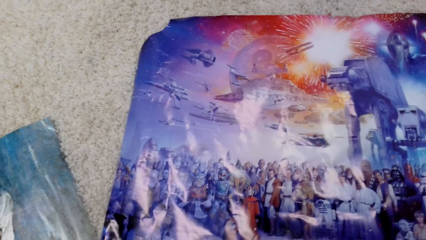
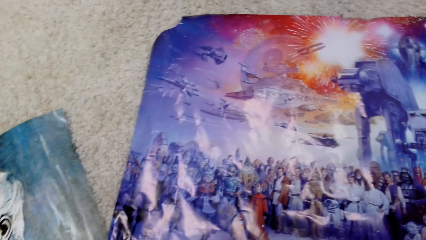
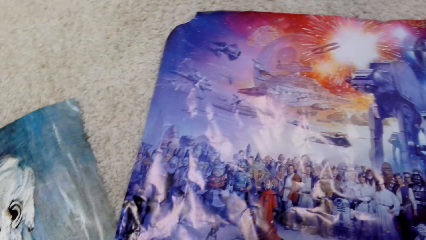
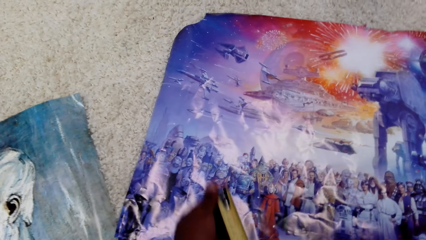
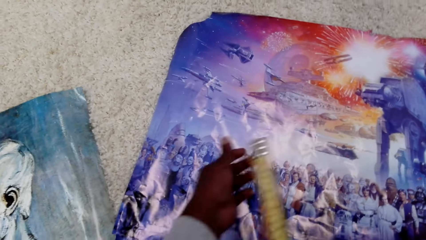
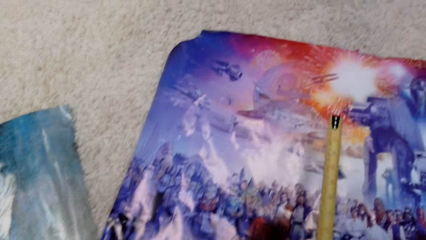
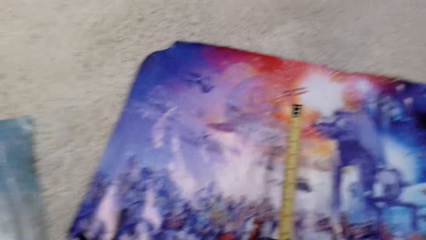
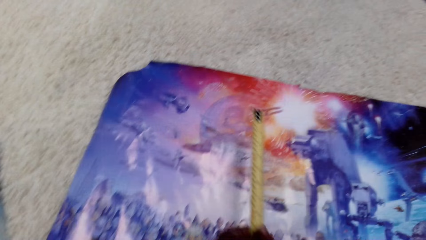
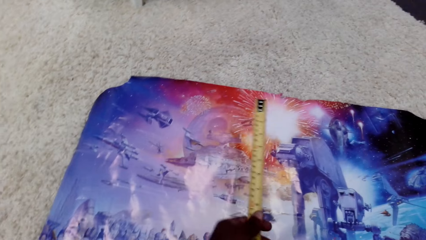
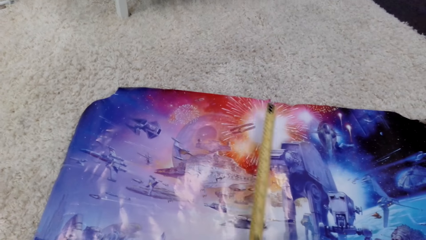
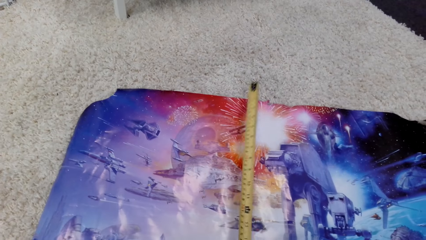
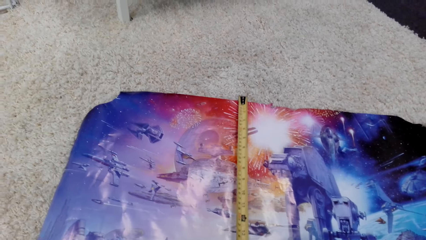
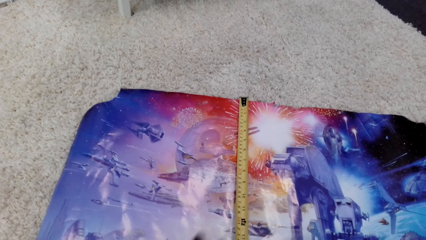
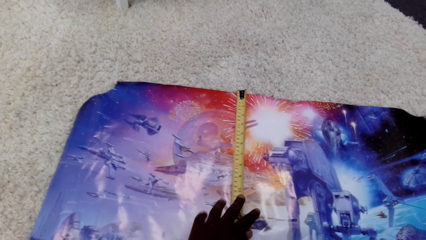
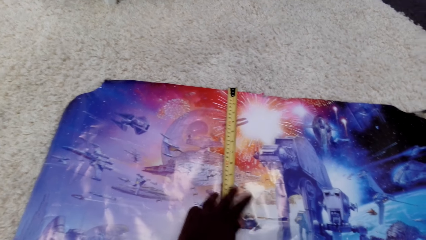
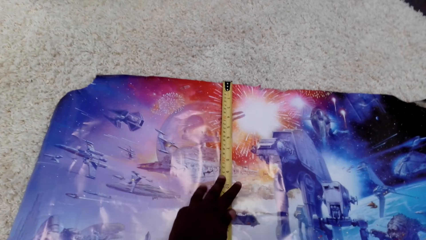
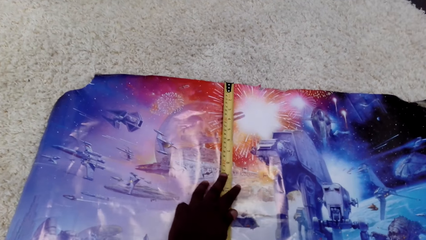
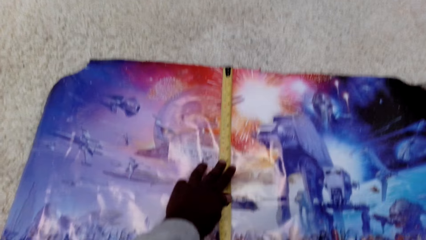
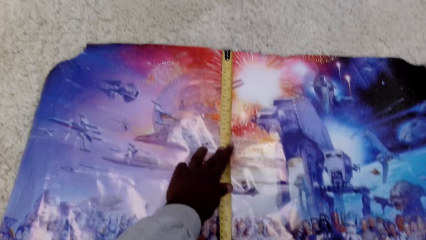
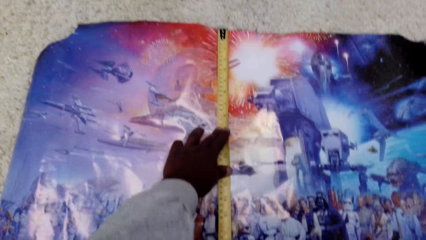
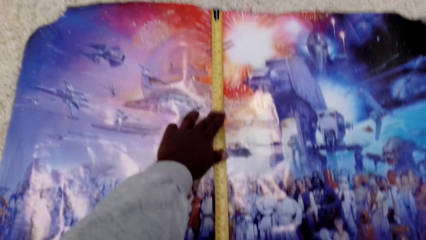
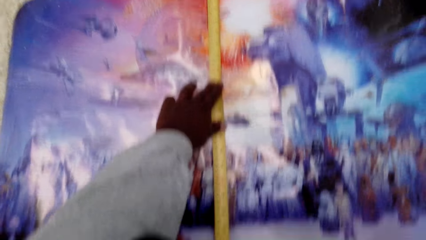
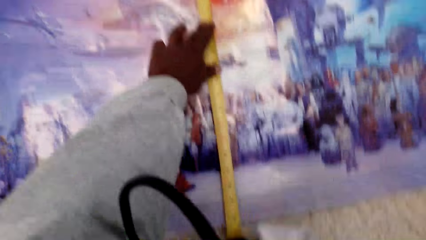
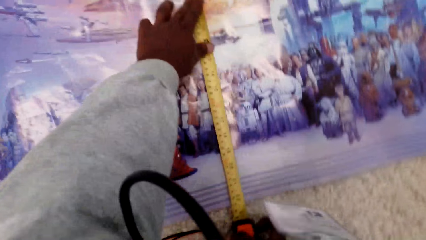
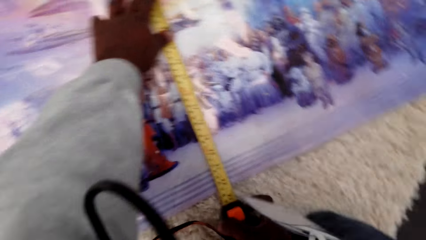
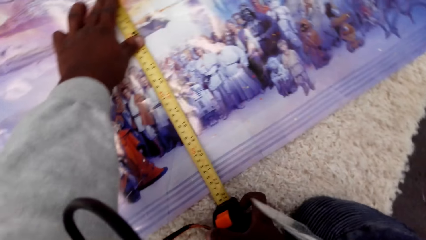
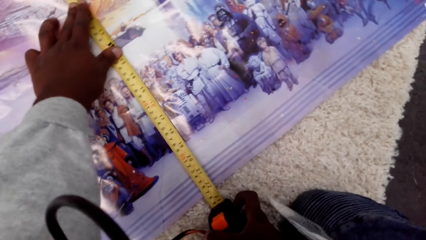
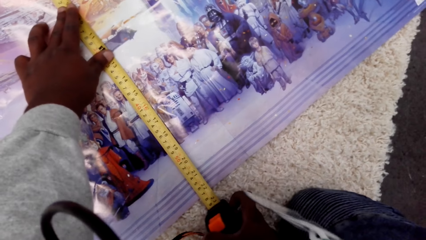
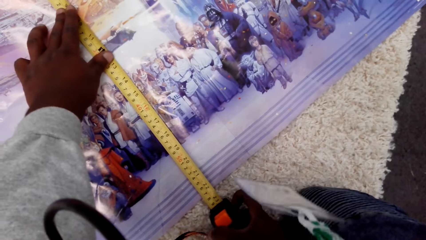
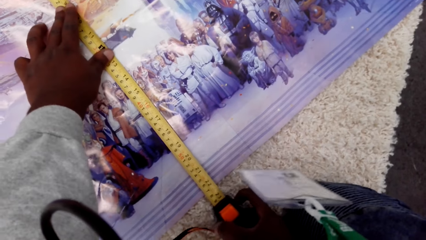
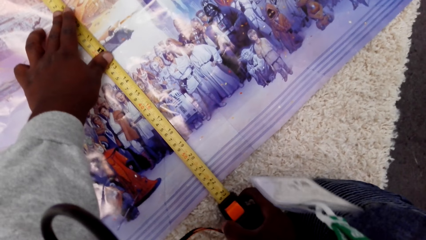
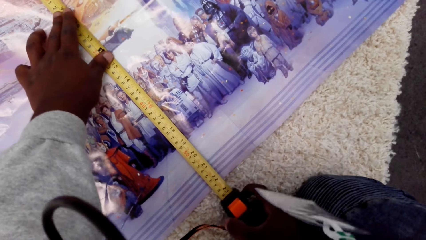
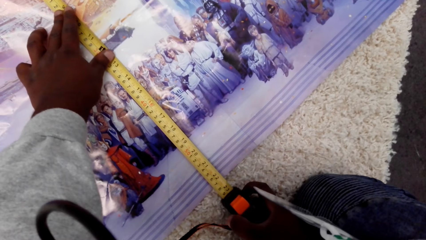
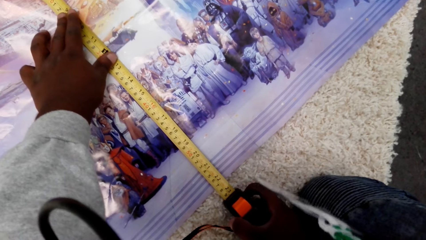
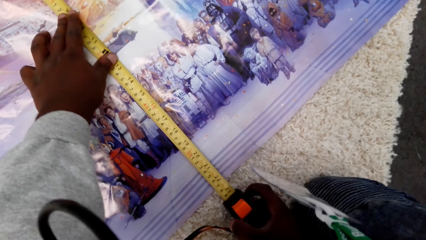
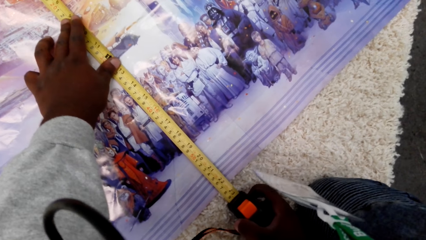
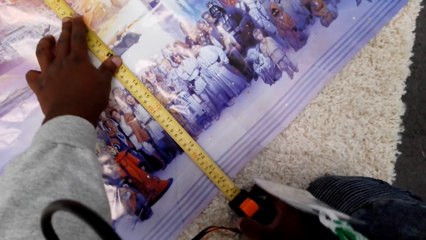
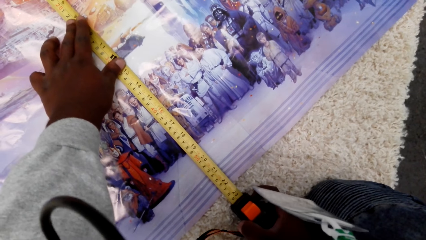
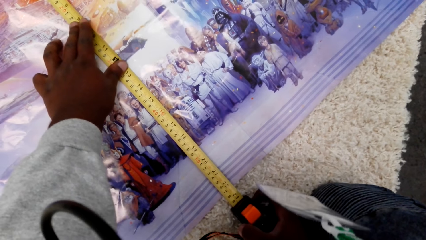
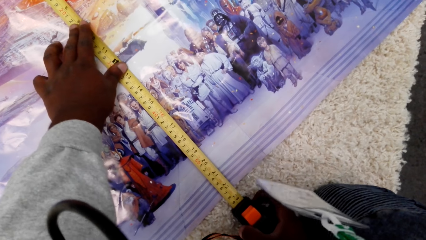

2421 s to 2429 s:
The camera wearer measures the pictures with a tape measure.

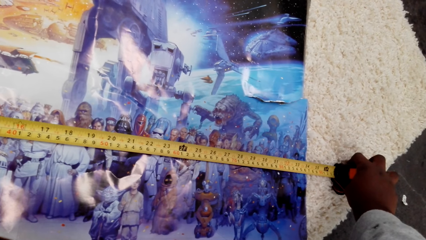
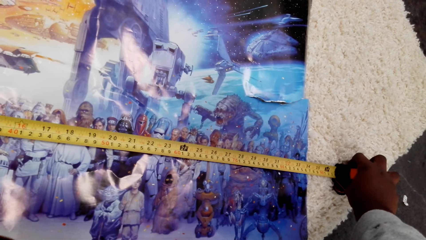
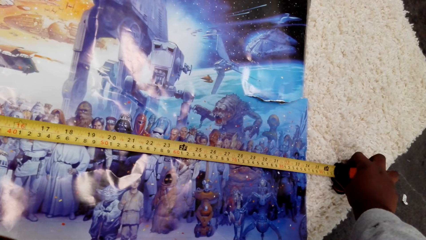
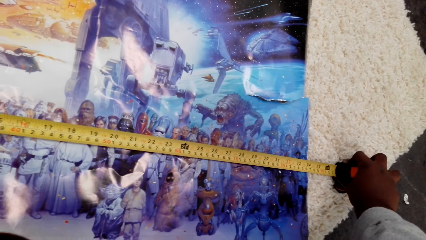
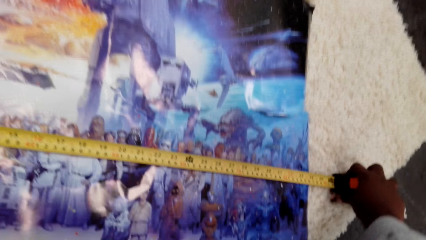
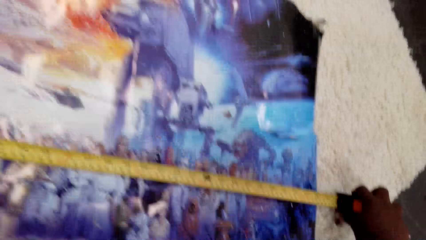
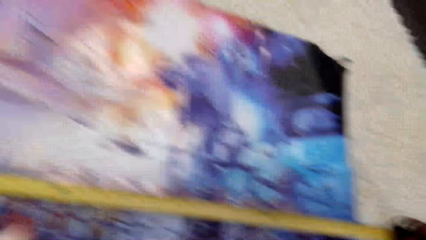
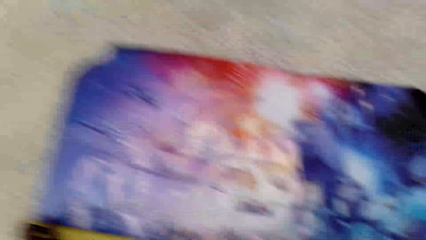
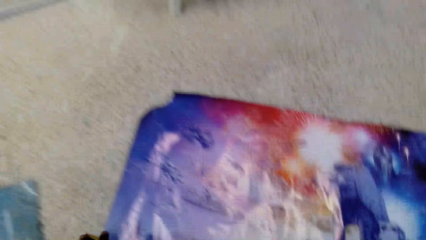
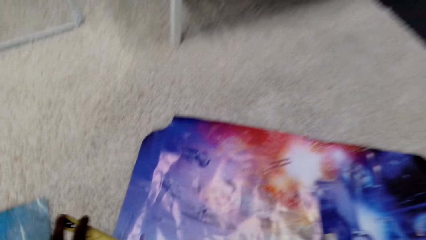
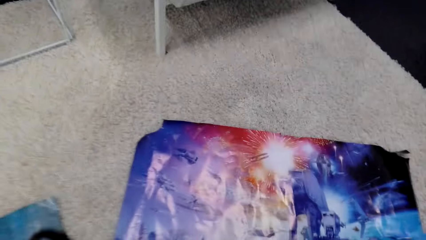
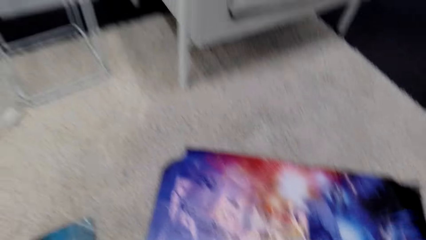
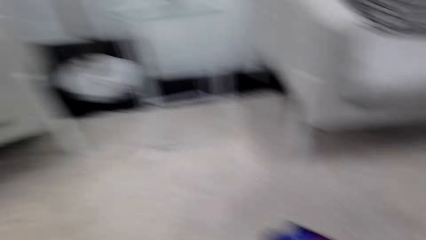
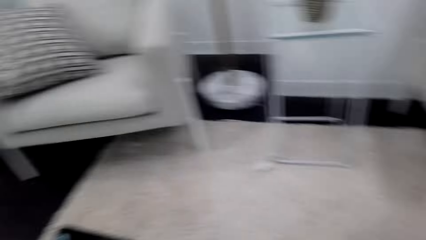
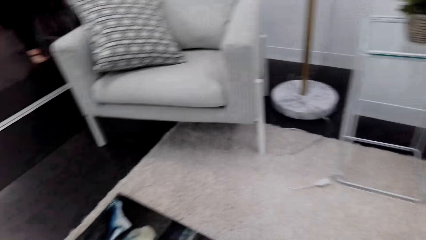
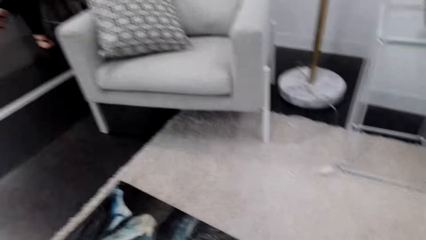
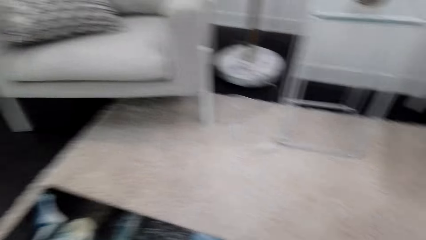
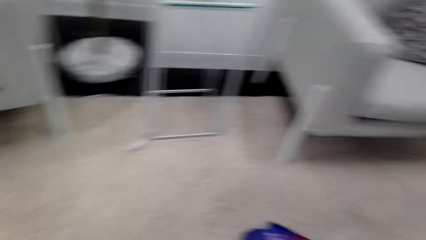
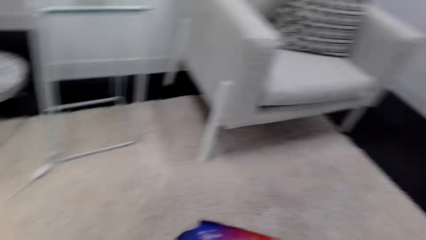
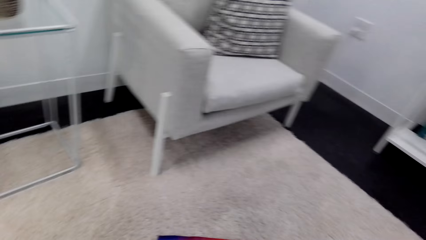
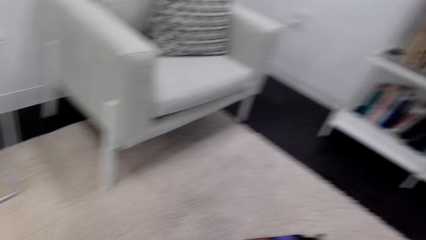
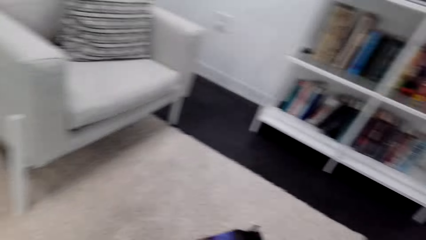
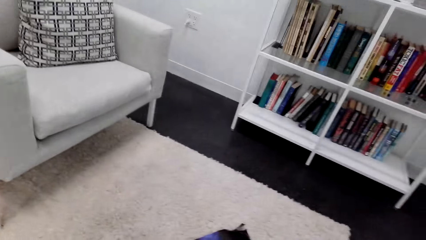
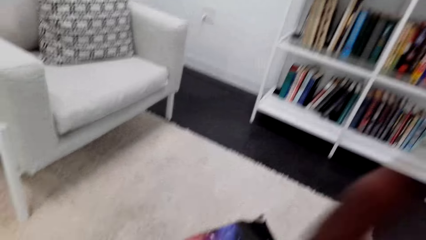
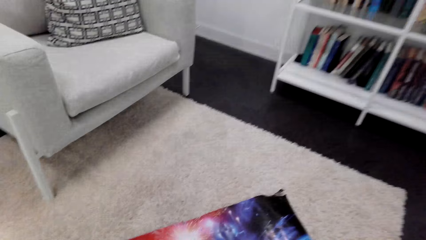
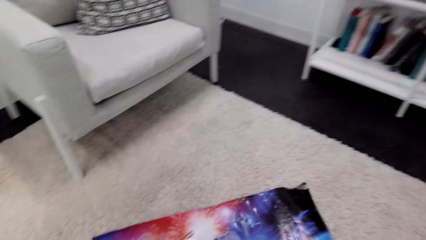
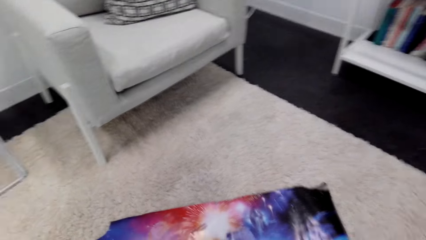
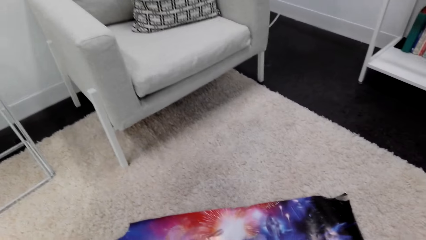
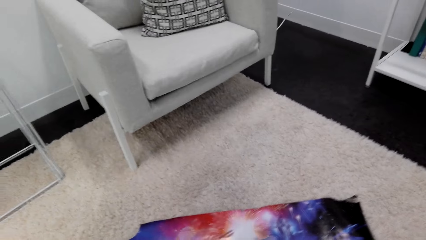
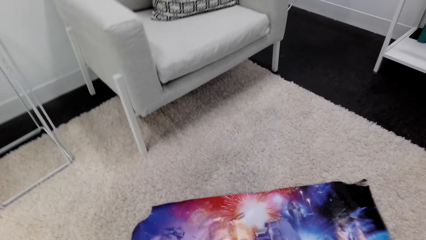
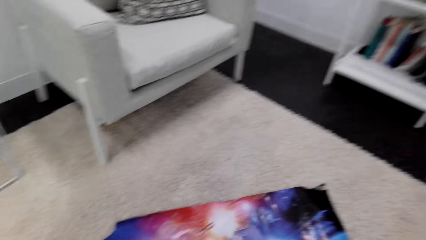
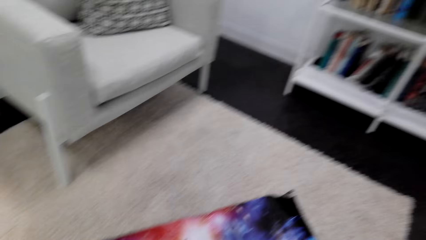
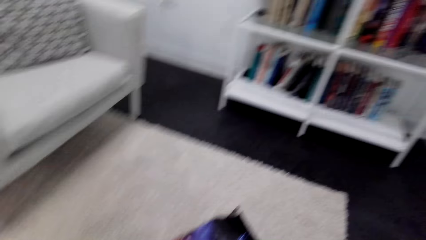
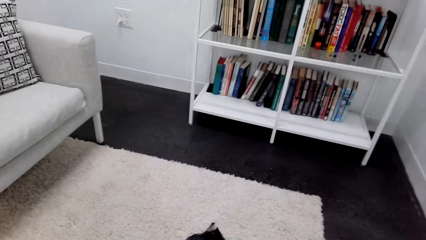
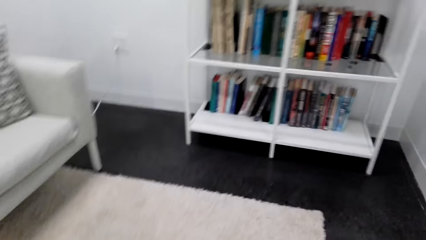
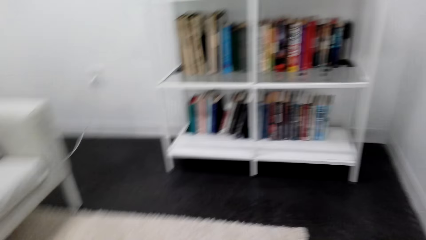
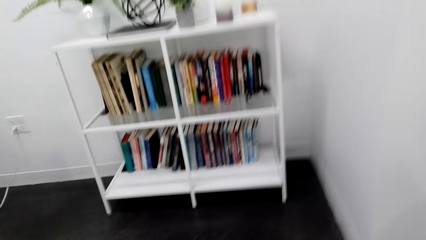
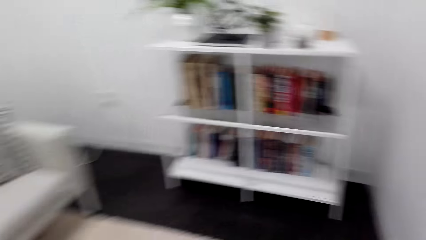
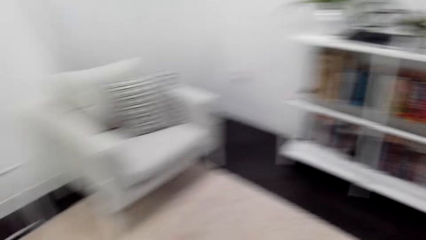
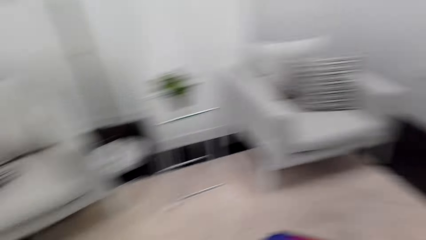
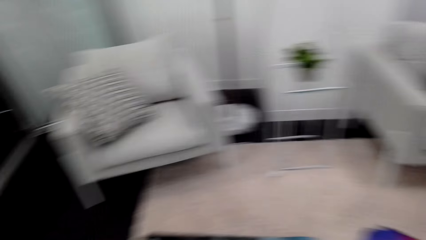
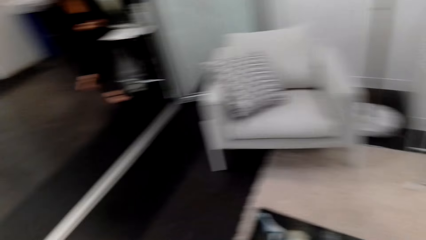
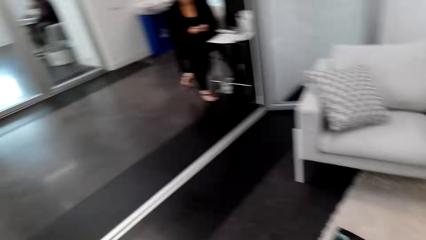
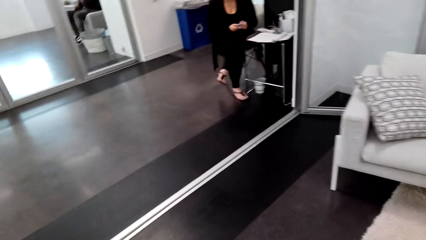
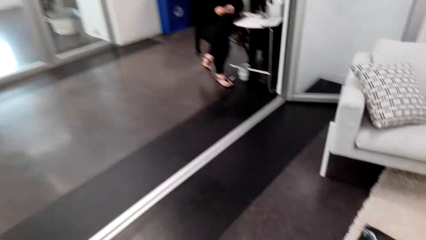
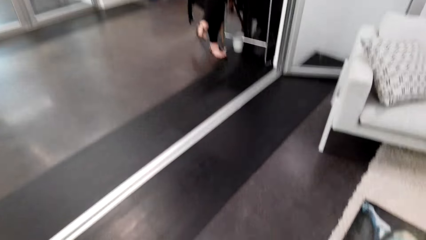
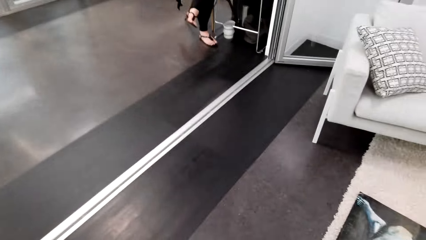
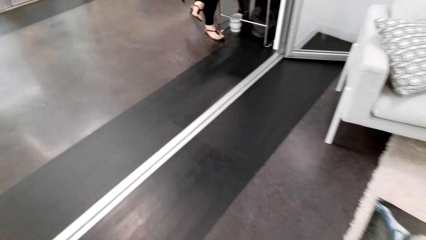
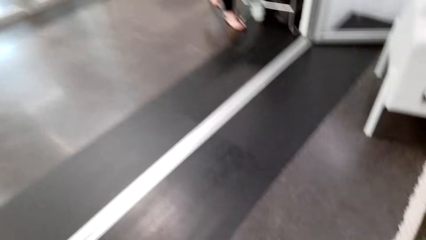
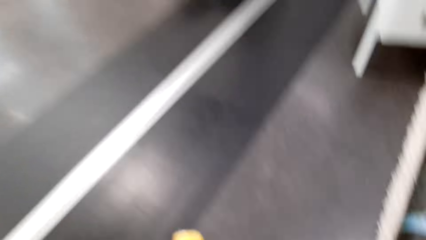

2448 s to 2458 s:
The camera wearer turns around. They look around the house. They touch something. They look around the house.
